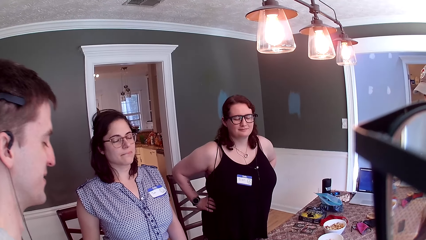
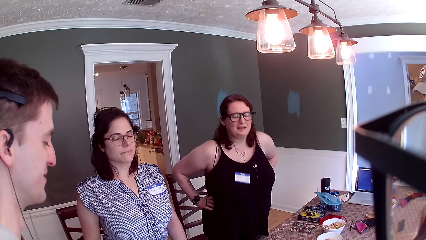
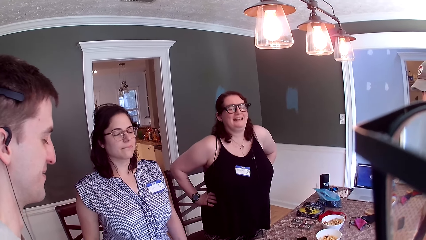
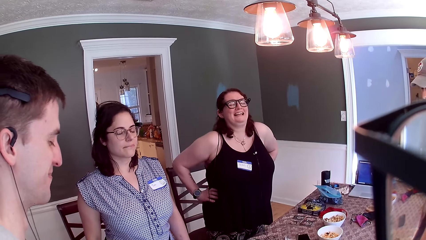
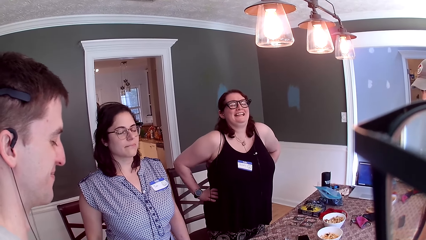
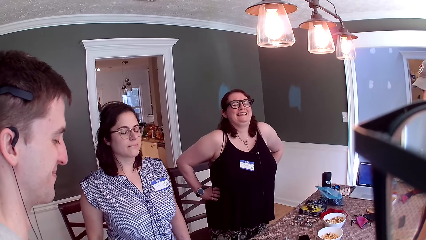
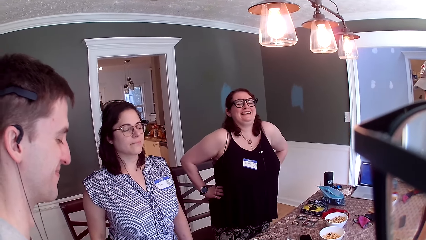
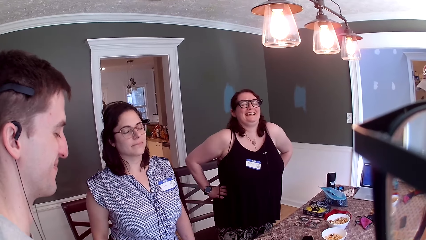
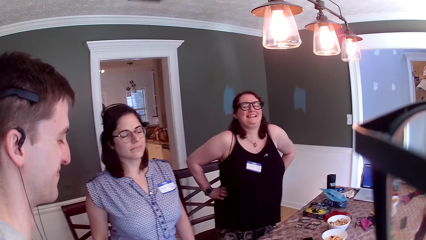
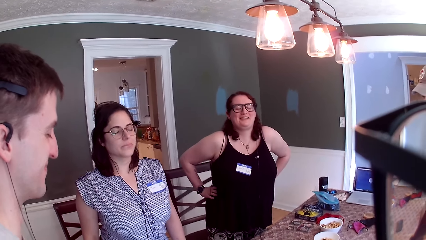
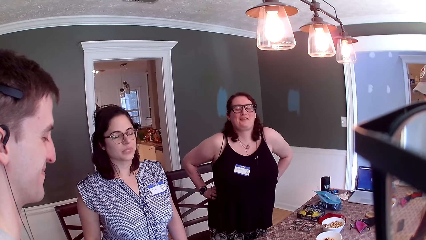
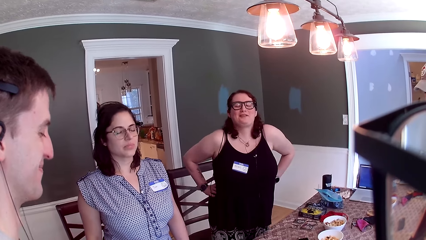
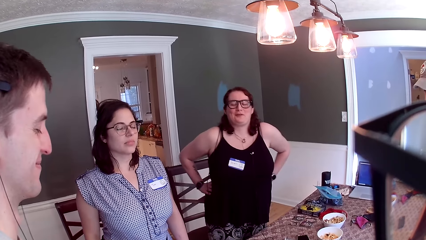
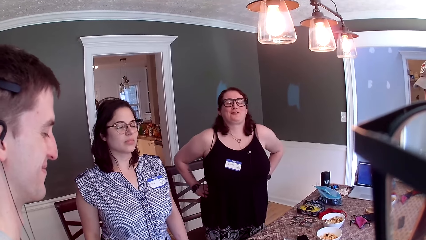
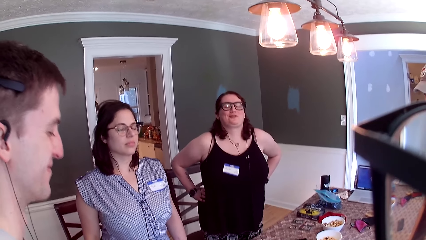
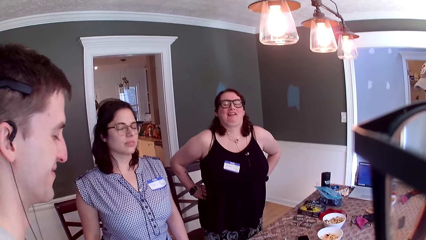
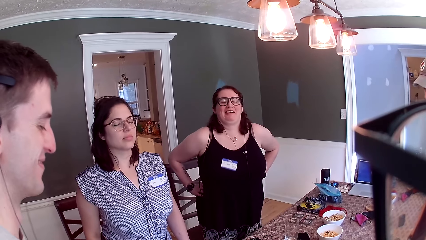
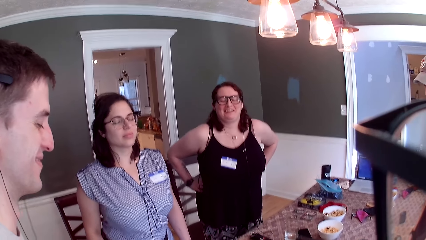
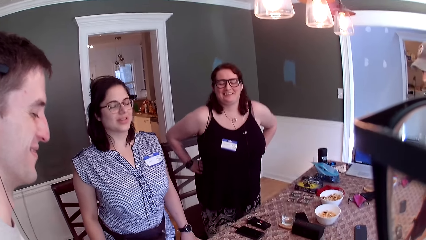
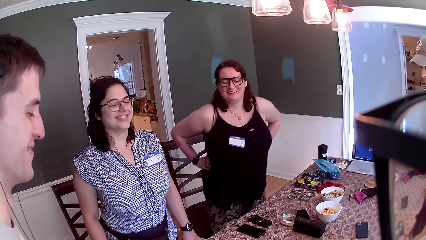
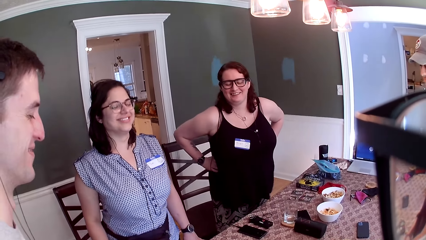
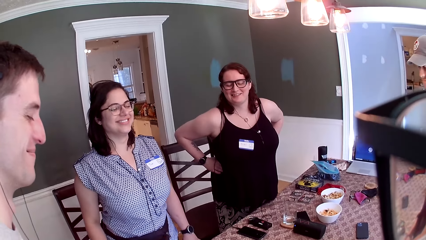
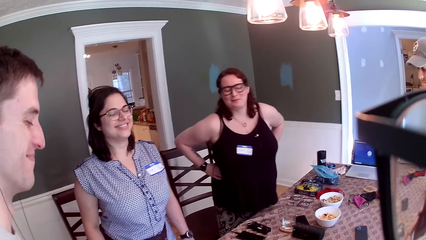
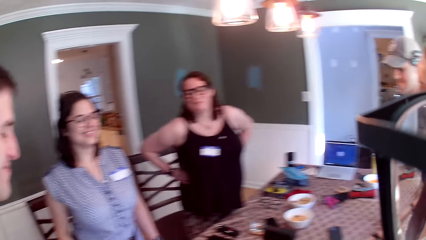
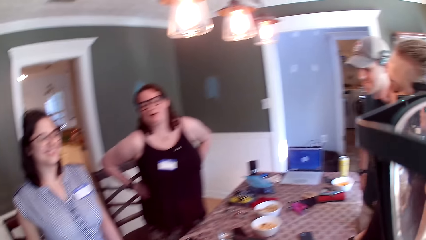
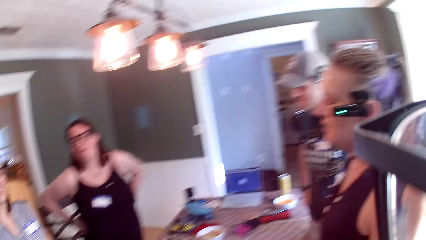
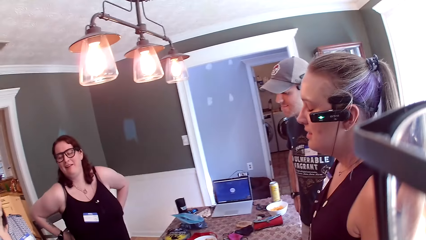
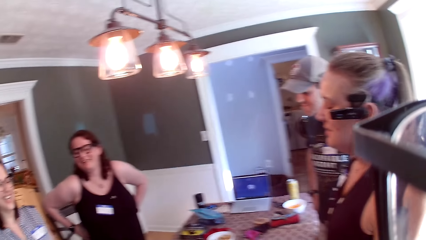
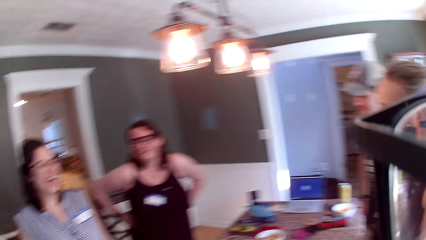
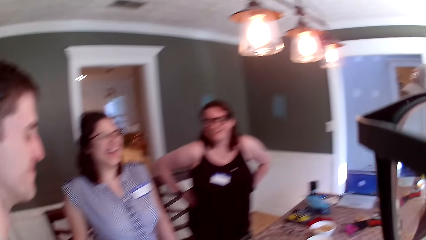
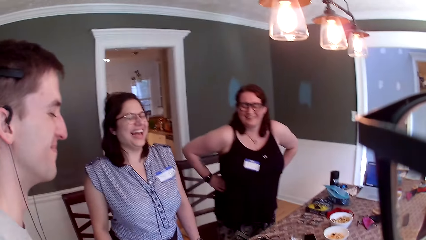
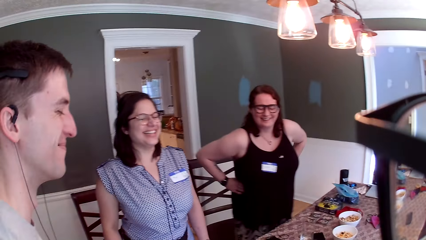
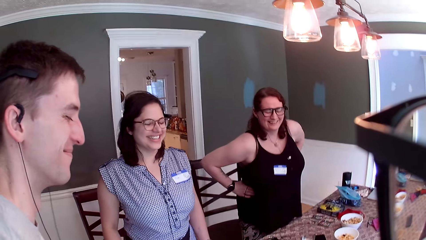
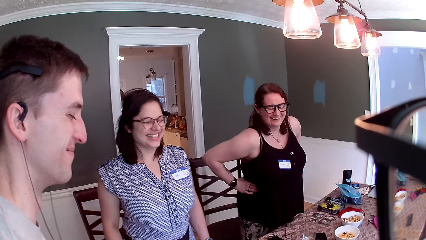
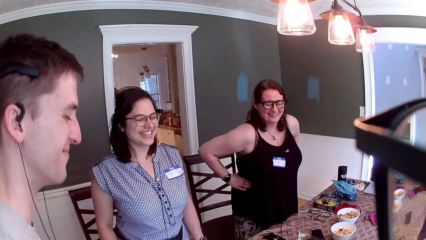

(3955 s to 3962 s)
A woman converses with the group of people at the table.

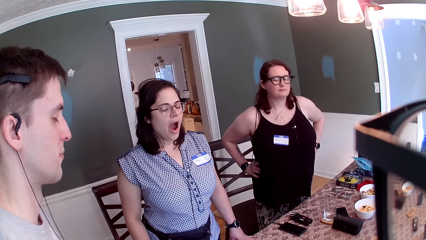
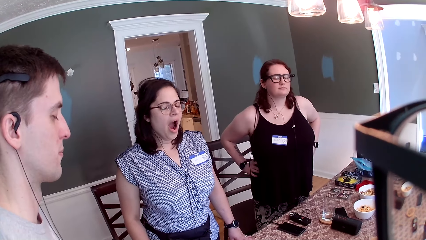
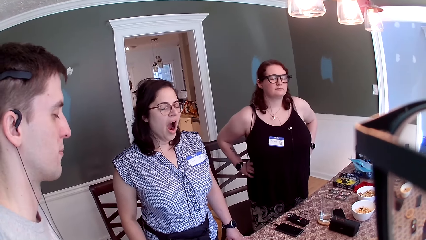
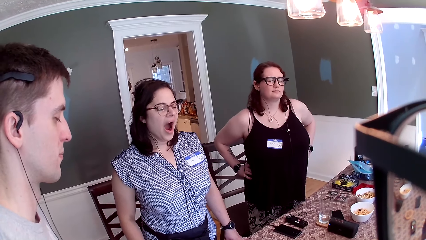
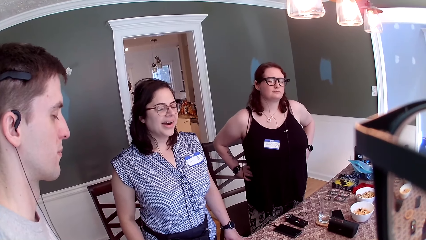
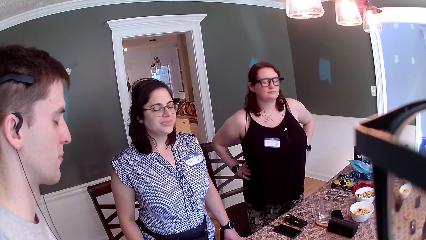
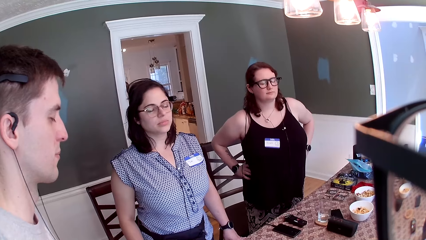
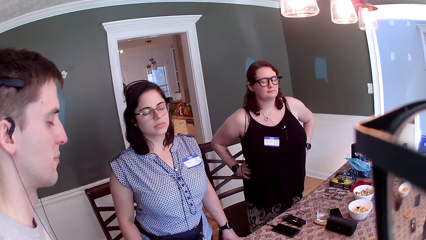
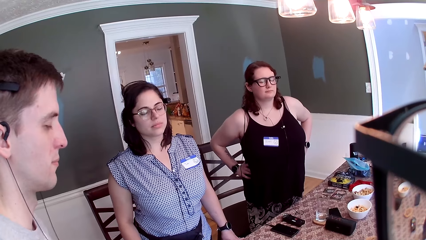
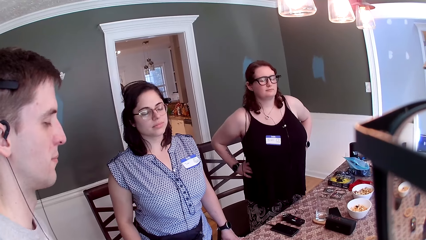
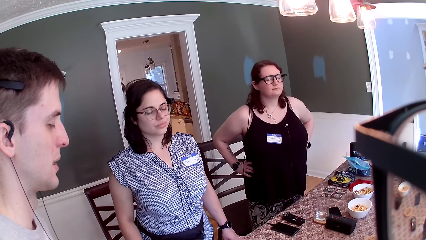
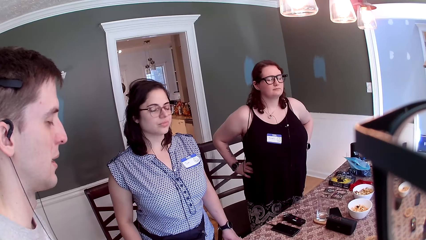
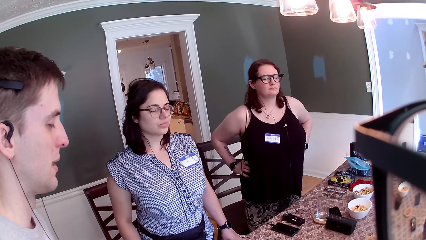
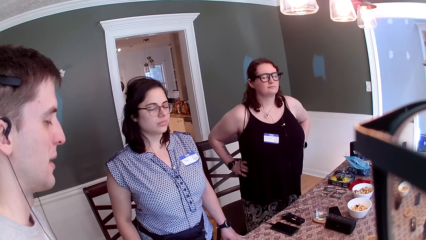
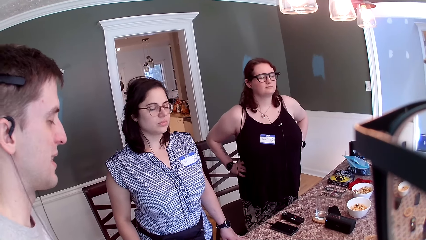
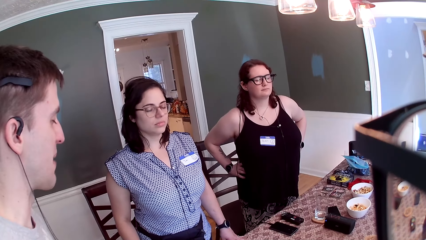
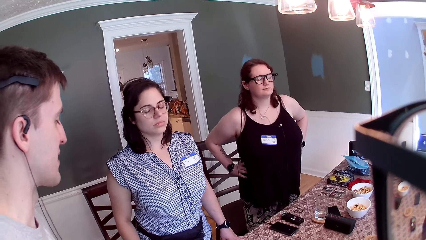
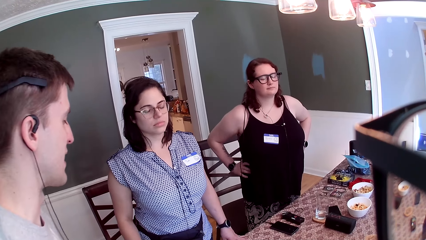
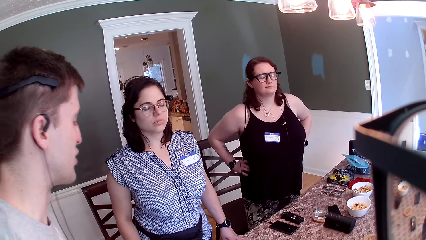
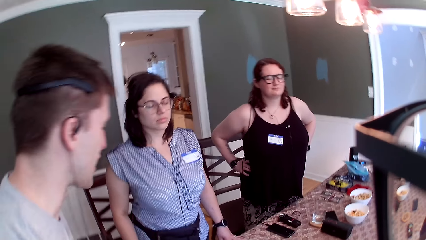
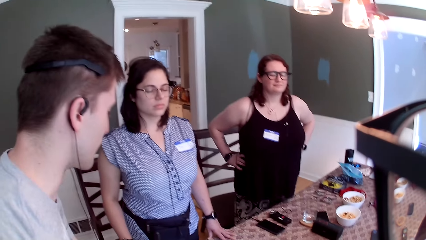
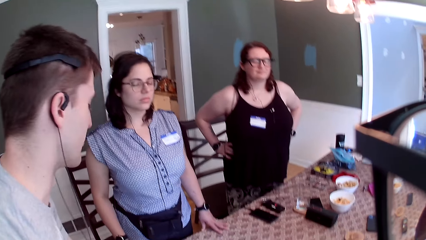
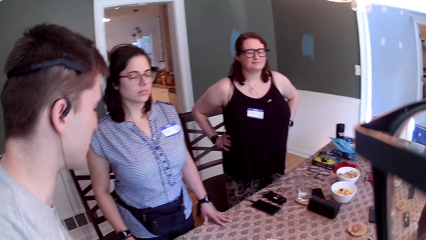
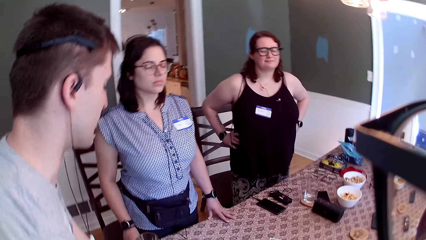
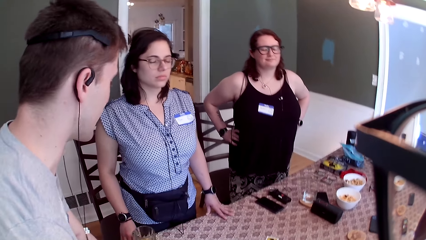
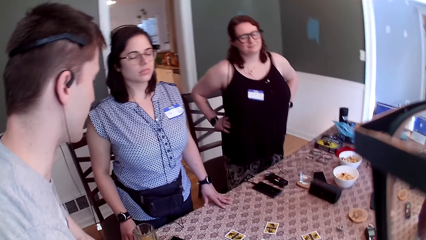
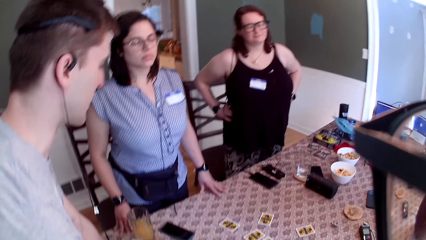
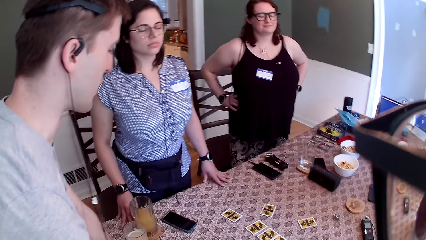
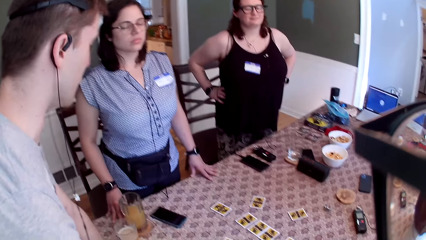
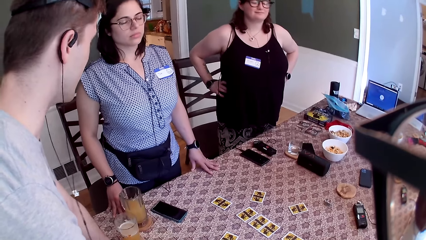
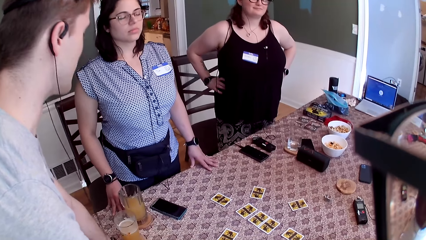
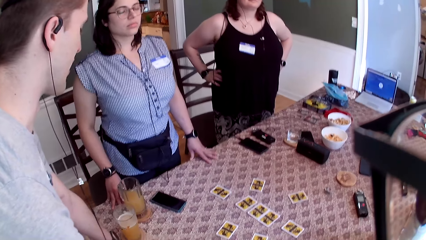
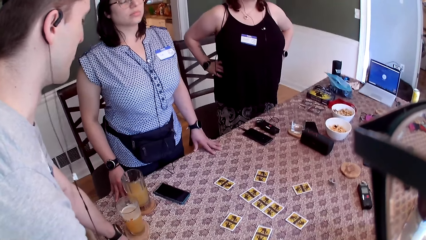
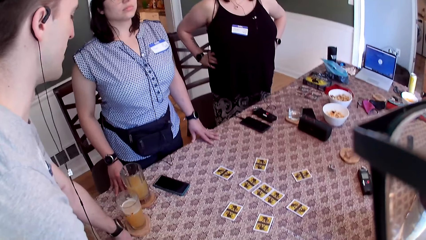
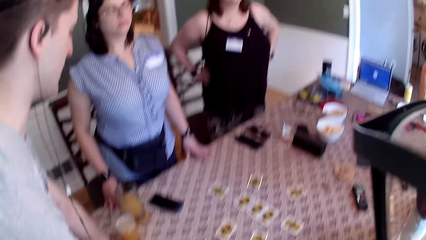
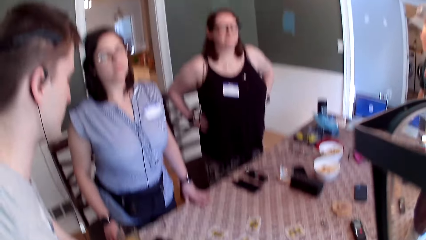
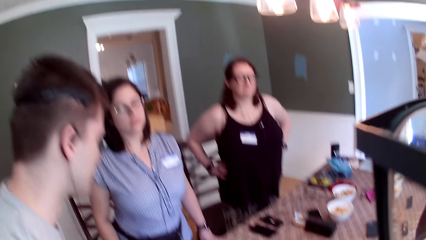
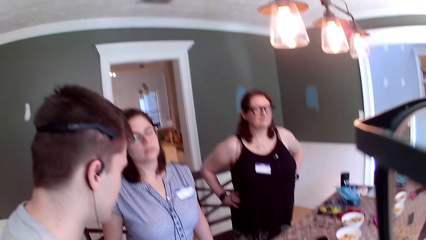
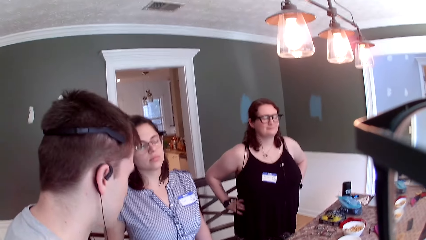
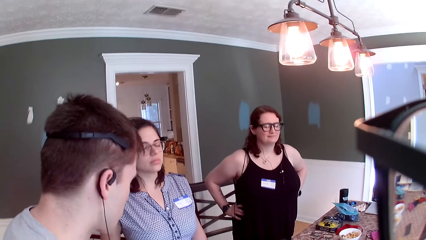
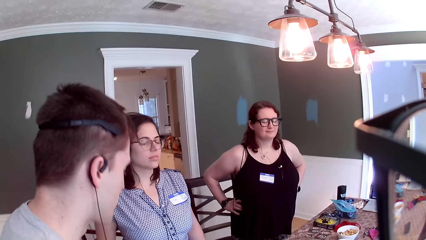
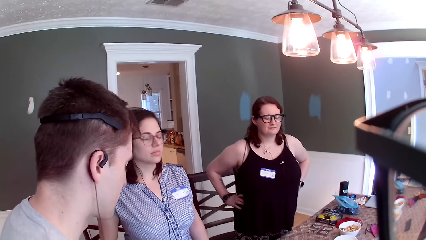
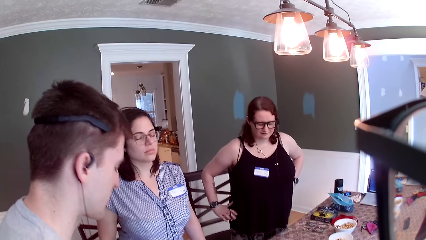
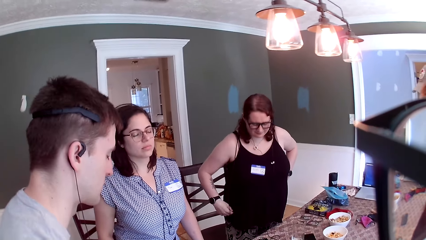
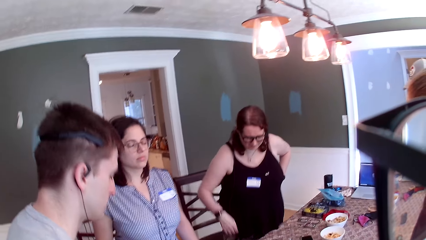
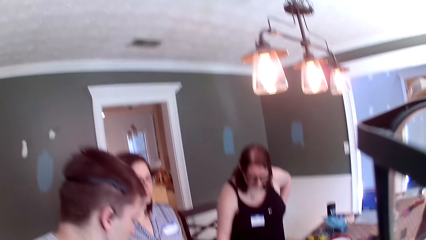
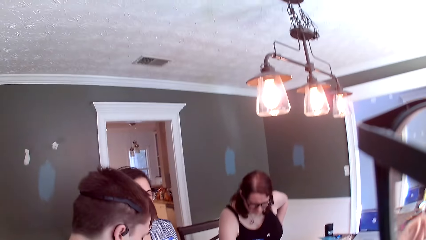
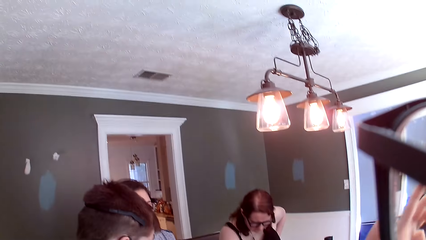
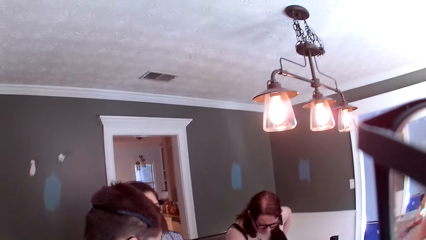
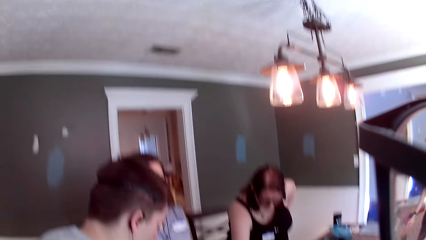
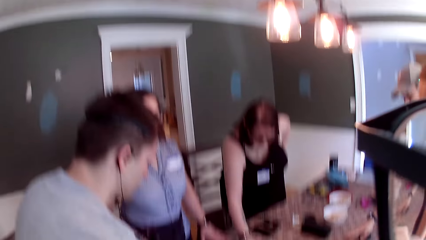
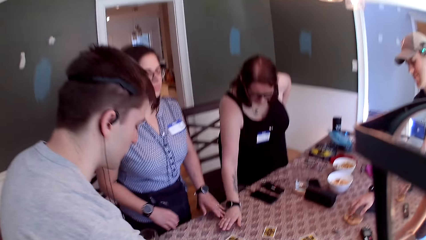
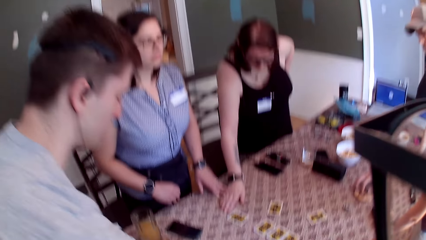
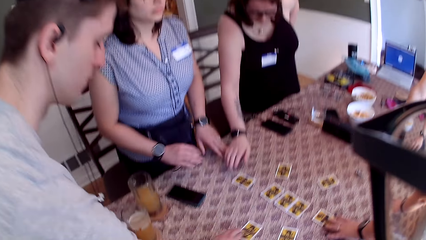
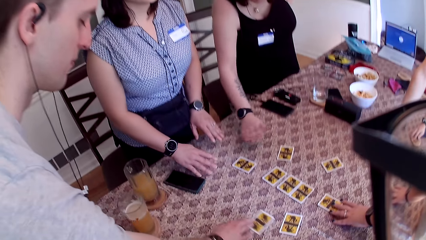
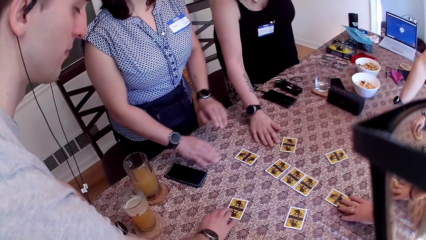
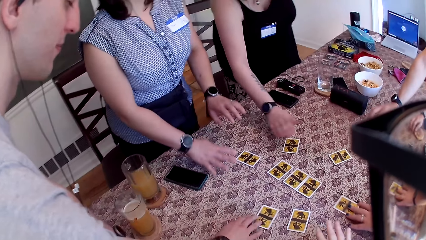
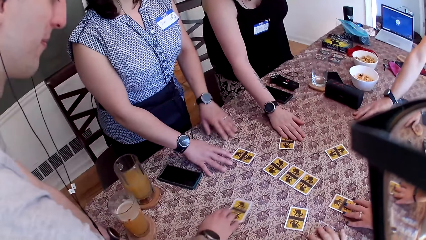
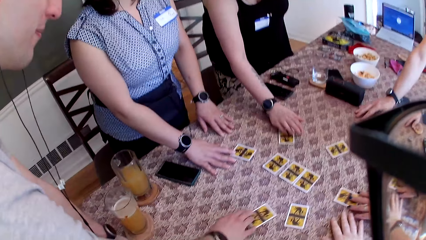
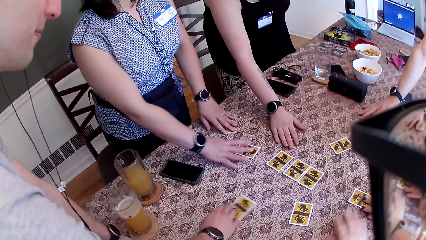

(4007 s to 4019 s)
A man converses with the group of people. A woman moves the cards on the table with her right hand. The camera wearer moves the cards on the table with her right hand. Another man moves the cards on the table with his right hand. The first man moves the cards on the table with his right hand. Another woman moves the cards on the table with her left hand. A third woman moves the cards on the table with her right hand.
